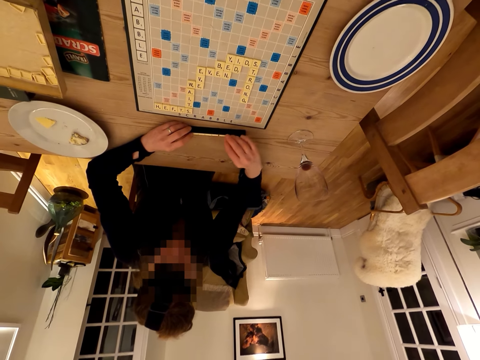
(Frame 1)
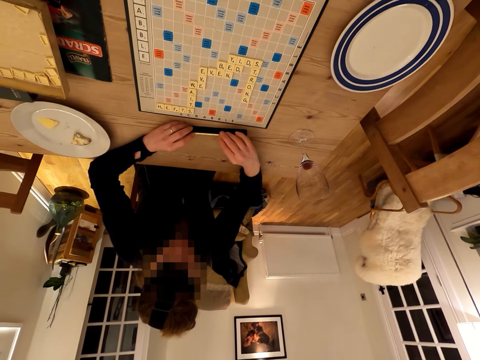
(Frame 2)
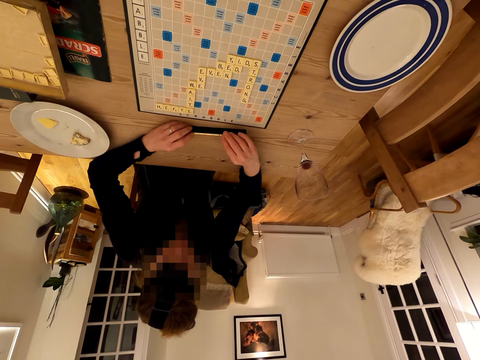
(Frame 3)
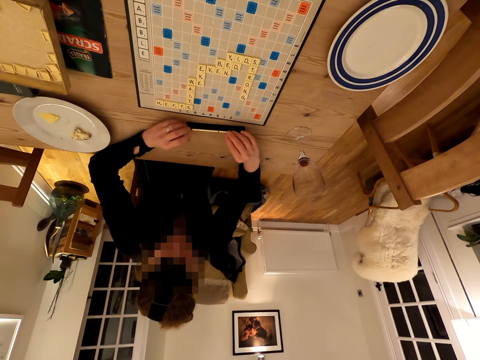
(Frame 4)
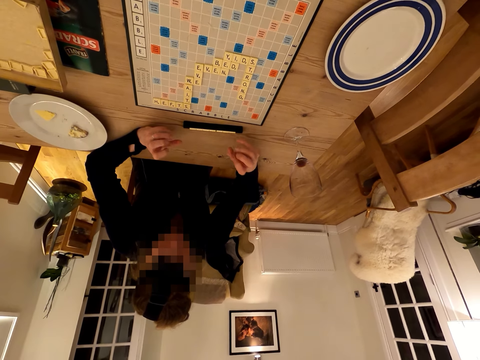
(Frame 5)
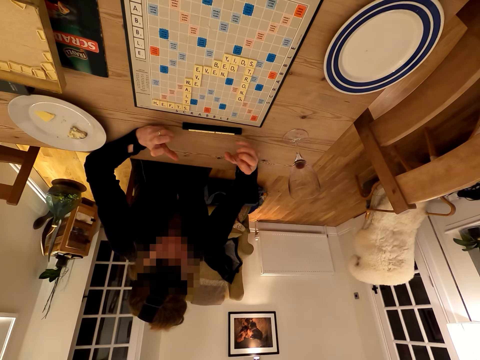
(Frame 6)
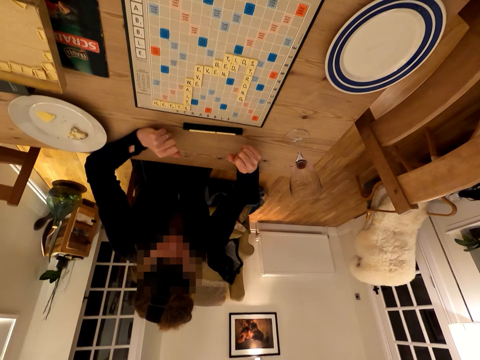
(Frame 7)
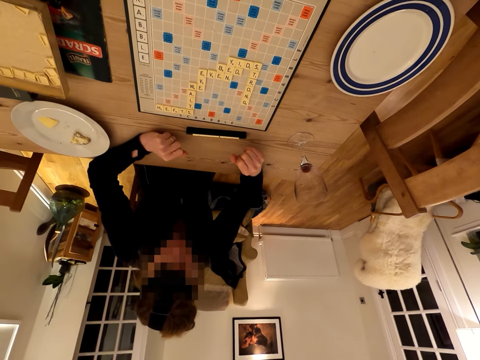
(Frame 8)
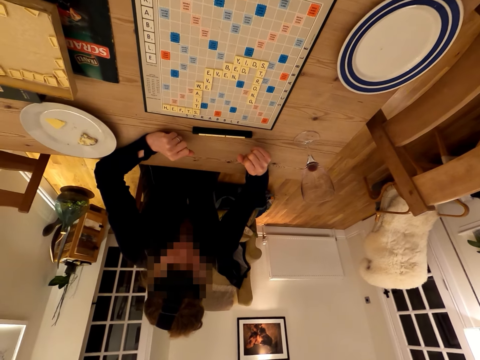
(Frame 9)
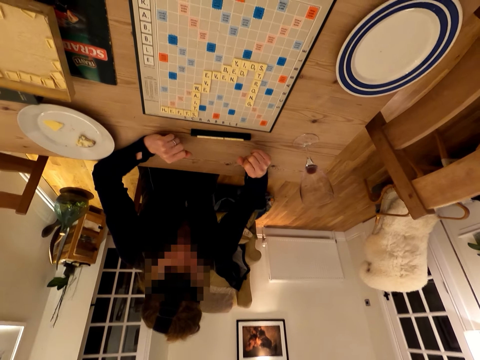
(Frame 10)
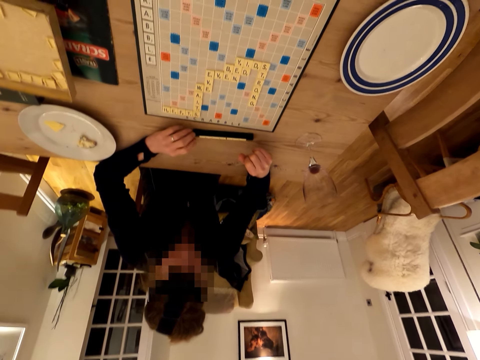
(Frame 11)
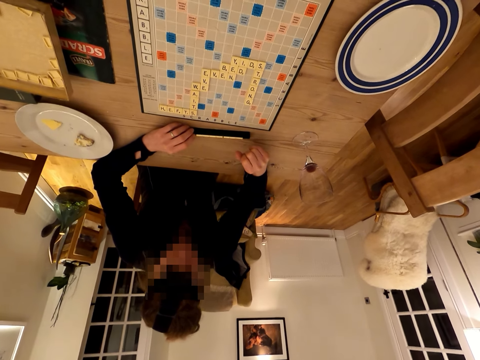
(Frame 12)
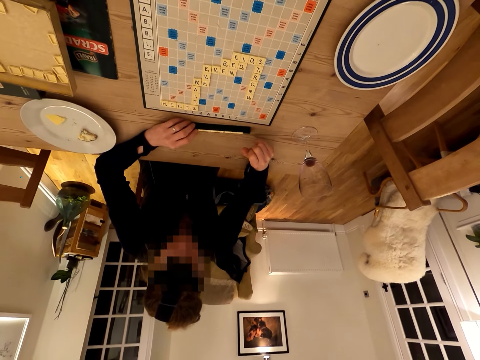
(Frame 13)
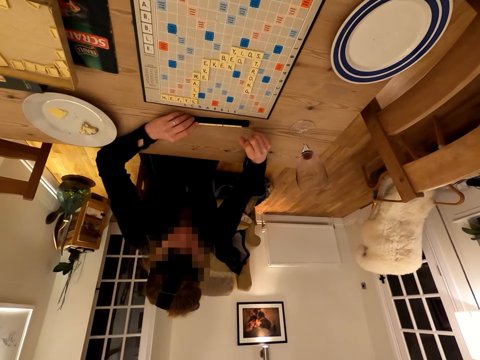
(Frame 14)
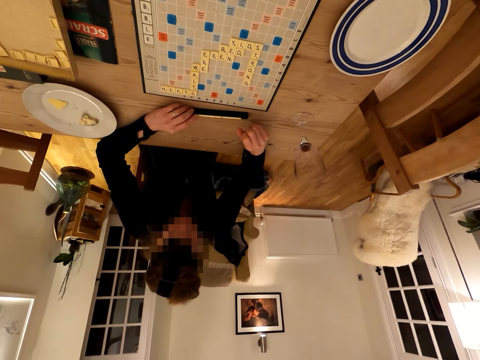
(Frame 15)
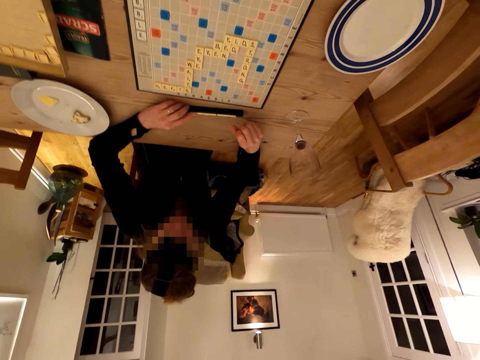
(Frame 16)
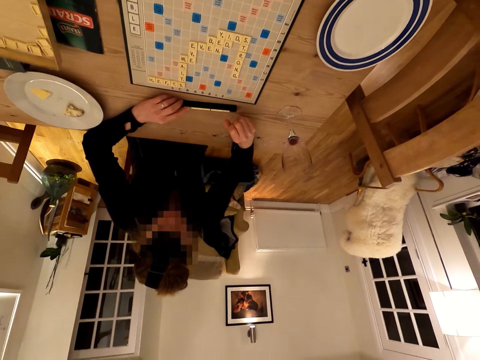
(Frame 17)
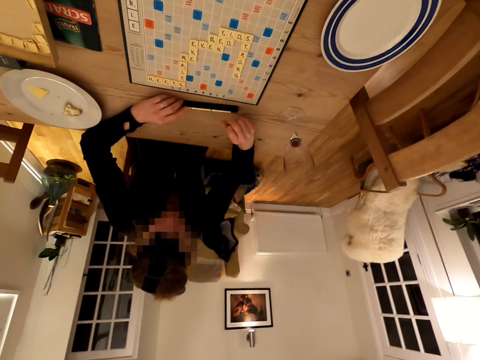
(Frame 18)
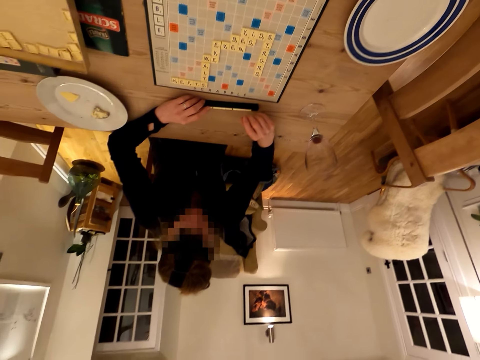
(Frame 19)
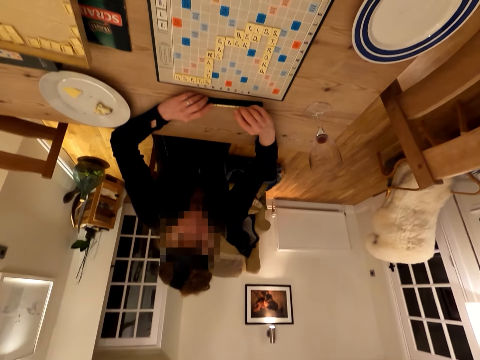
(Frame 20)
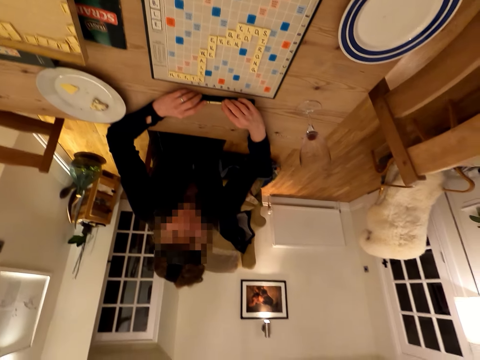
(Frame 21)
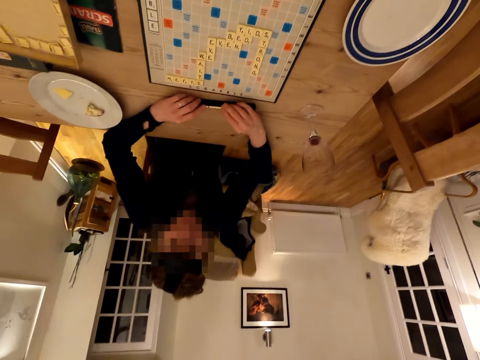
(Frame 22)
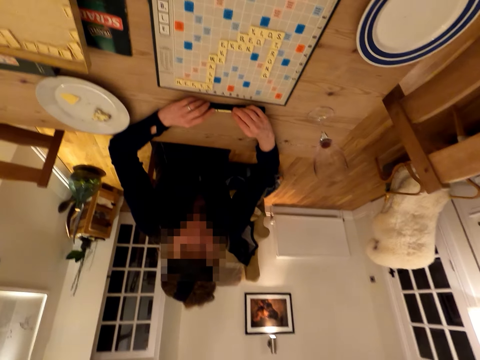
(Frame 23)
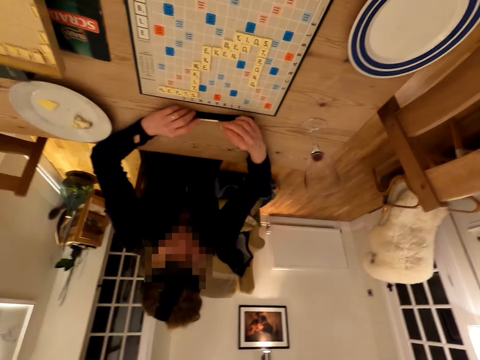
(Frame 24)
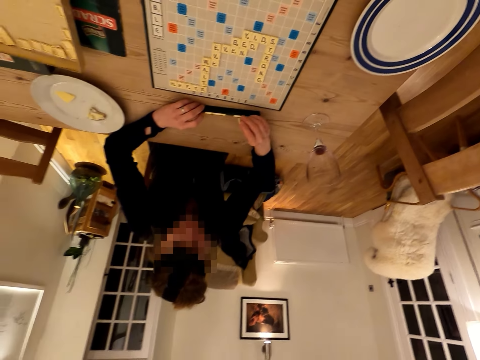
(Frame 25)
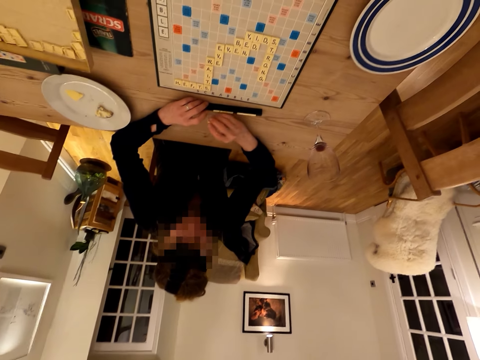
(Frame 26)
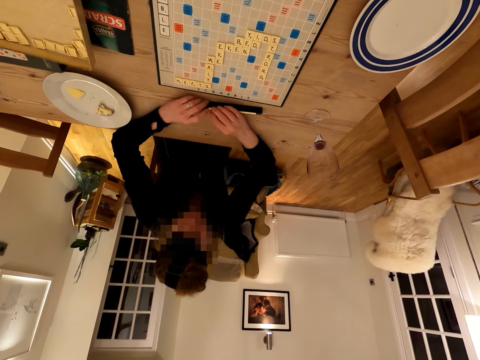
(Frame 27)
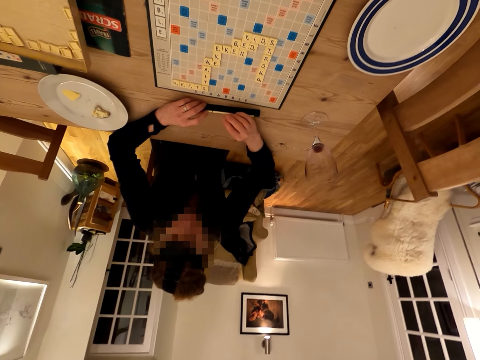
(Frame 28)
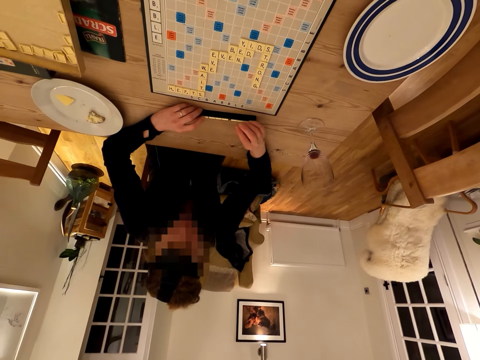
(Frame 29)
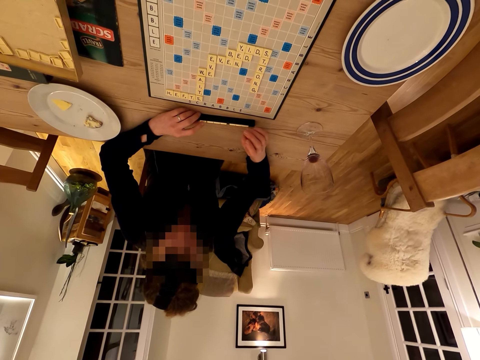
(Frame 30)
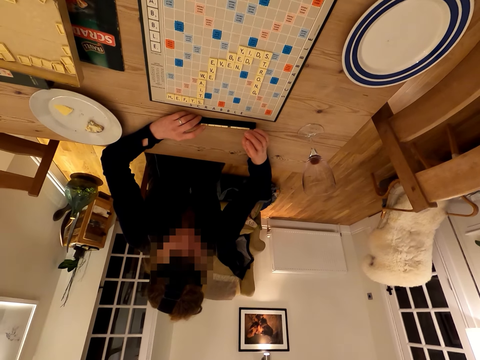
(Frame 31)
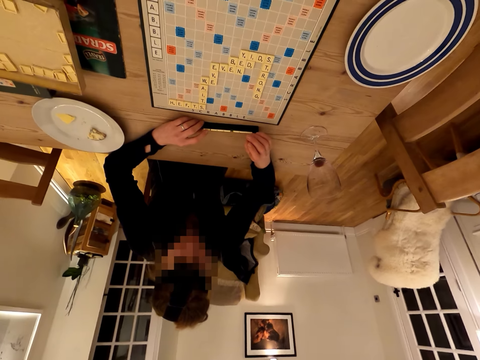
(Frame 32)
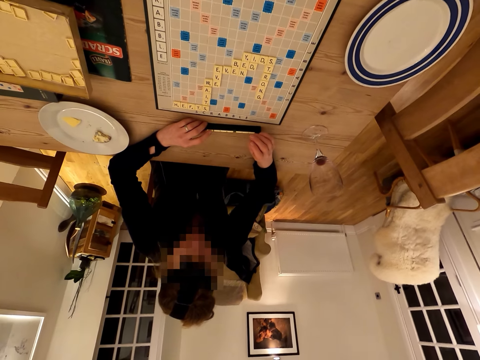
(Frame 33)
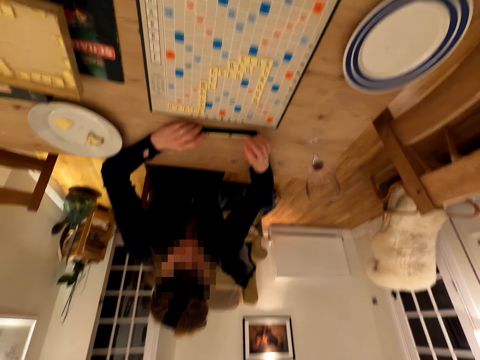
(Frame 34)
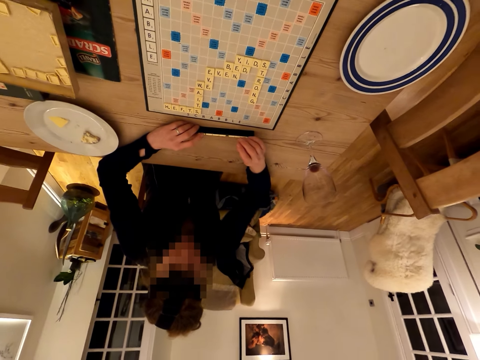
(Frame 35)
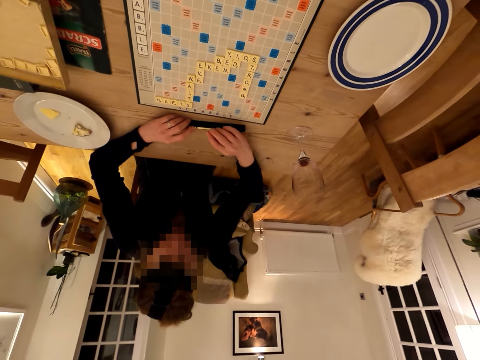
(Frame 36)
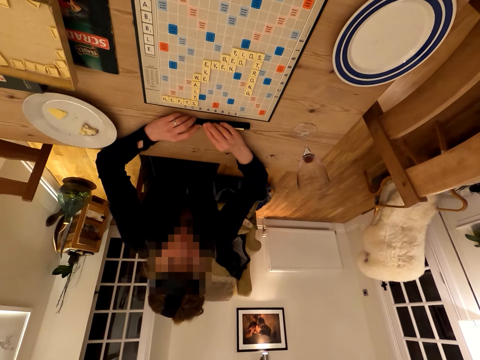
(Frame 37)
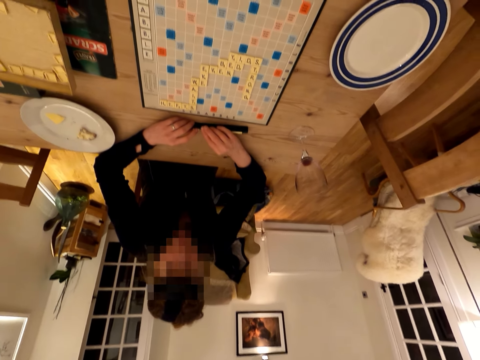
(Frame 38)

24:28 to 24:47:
A woman moves her hands. The camera wearer stares at the scrabble board. The woman holds the scrabble cubes. The woman stares at the scrabble cubes. The camera wearer talks with the woman. The woman arranges the scrabble cubes. The camera wearer talks with the woman. The woman arranges the scrabble cubes and talks with the camera wearer.

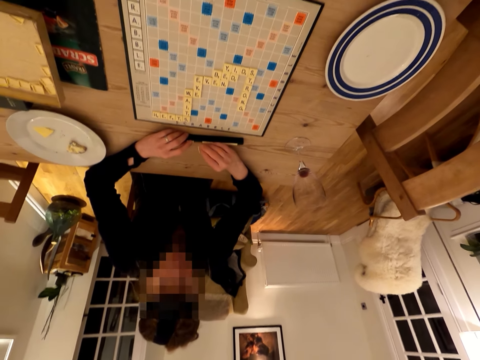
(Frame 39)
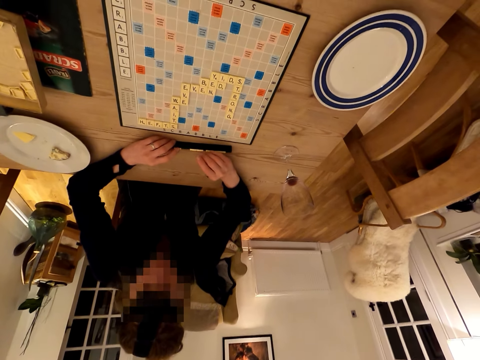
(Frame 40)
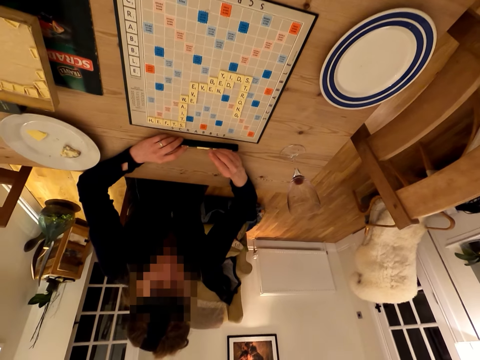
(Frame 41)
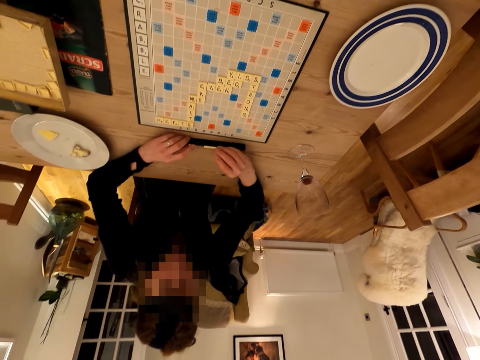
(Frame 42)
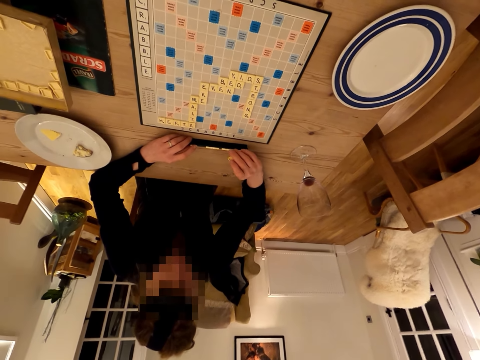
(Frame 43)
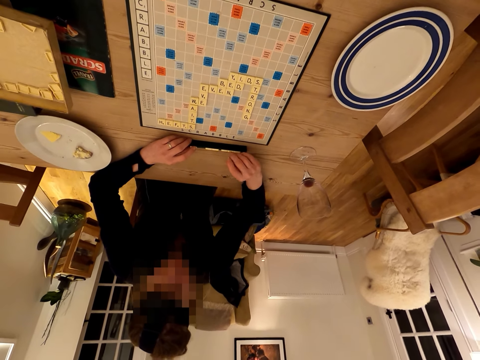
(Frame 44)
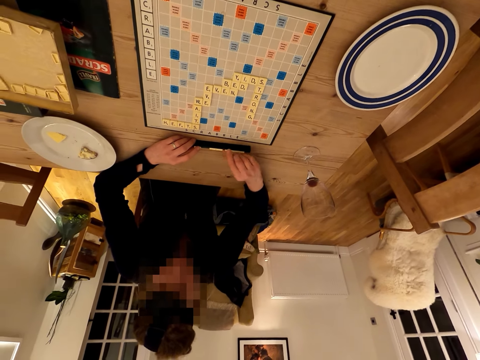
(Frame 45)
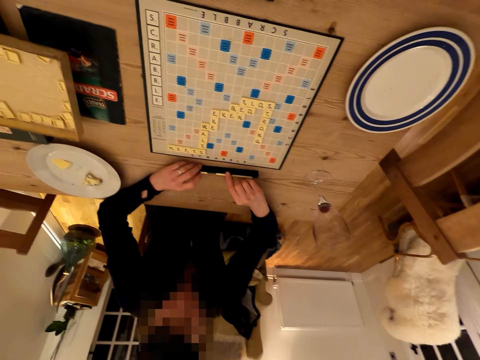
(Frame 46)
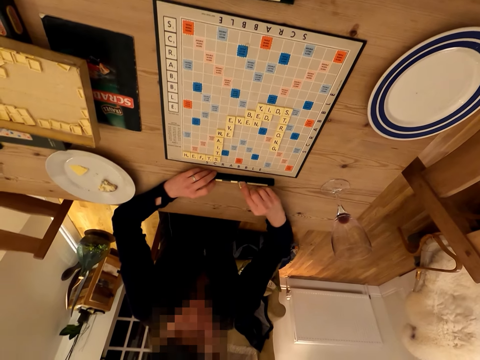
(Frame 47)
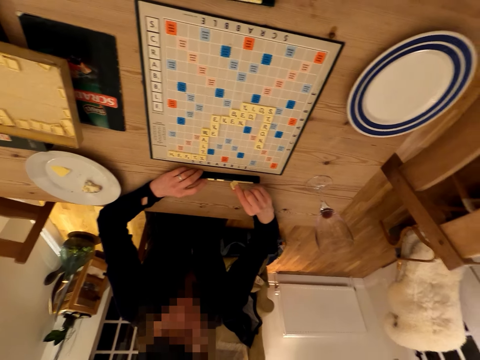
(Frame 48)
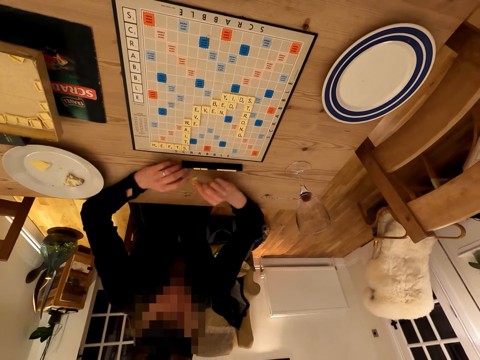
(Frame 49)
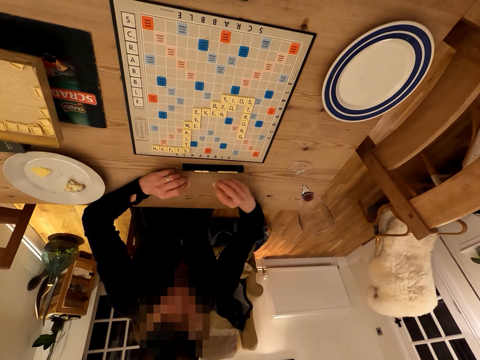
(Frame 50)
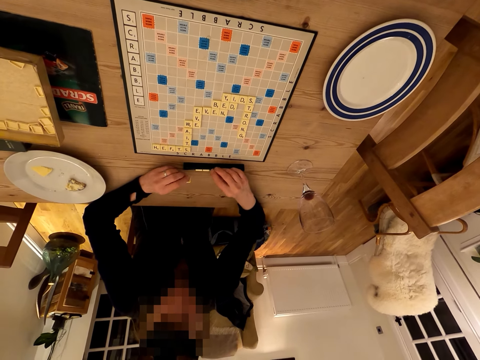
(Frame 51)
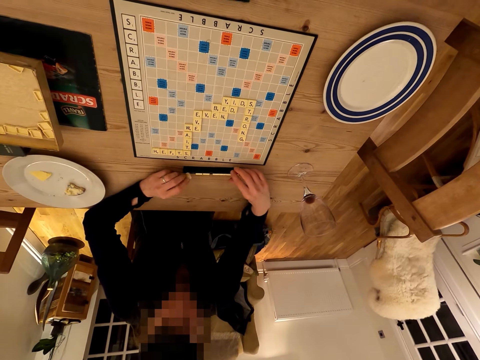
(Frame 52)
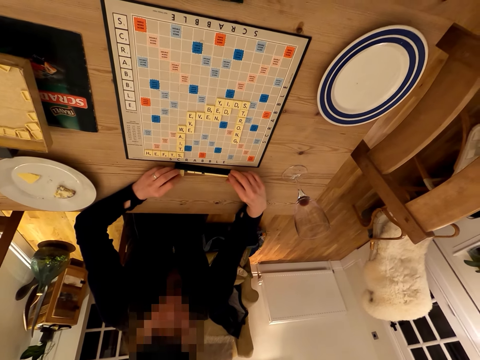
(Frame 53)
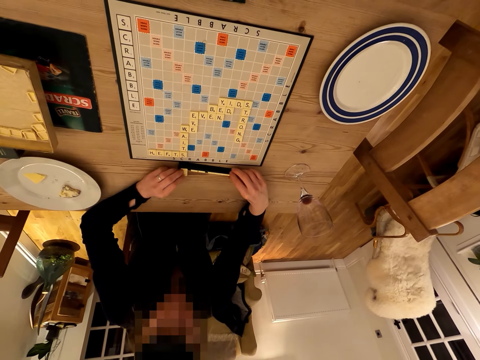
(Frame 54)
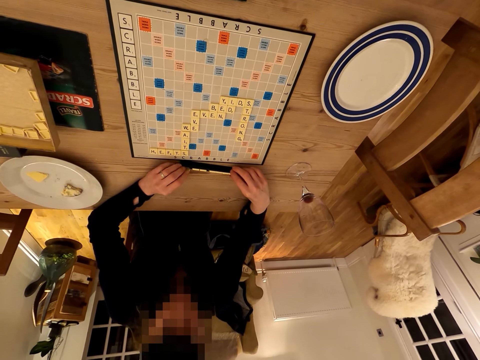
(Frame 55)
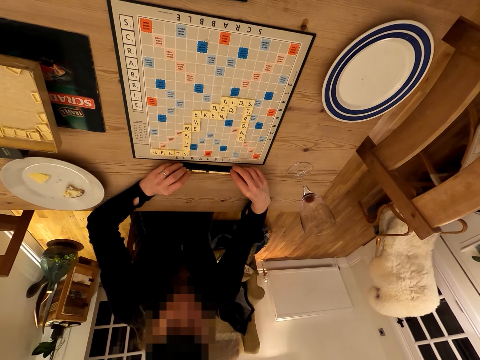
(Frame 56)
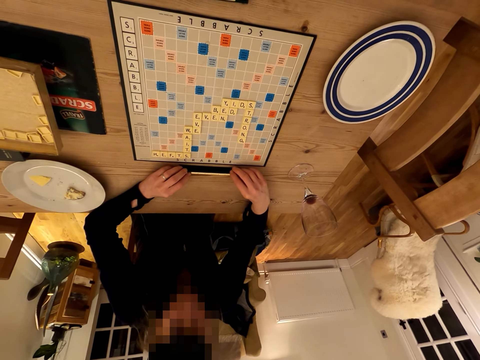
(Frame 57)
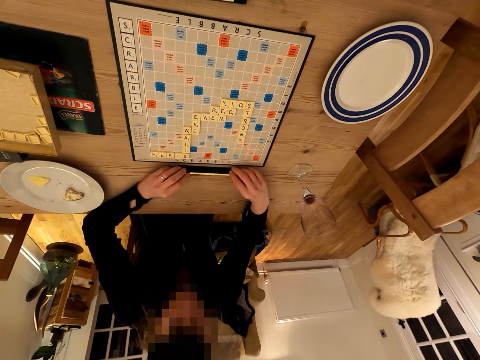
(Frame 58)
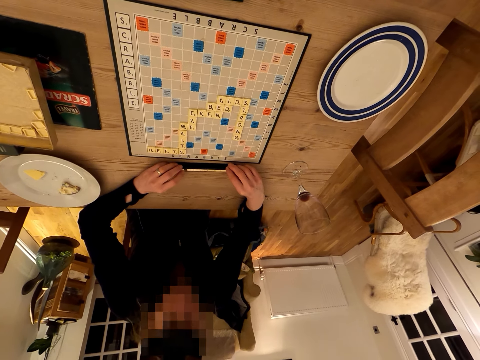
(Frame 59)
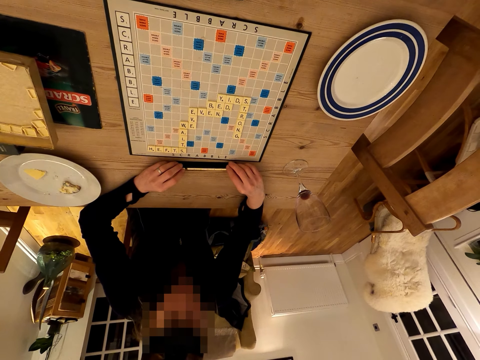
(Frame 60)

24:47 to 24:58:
The camera wearer stares at the scrabble board. The lady arranges the scrabble cubes.
